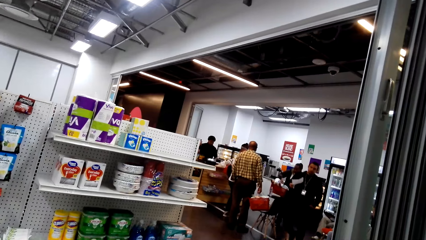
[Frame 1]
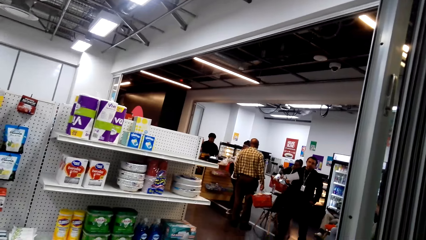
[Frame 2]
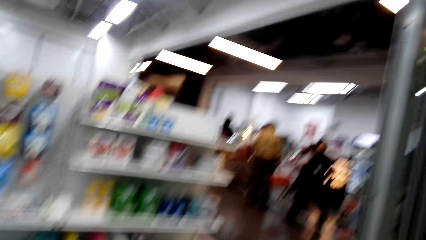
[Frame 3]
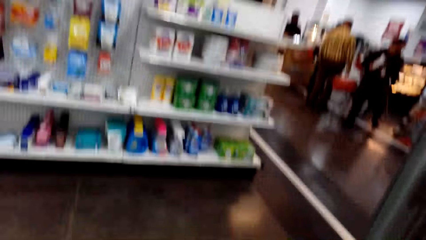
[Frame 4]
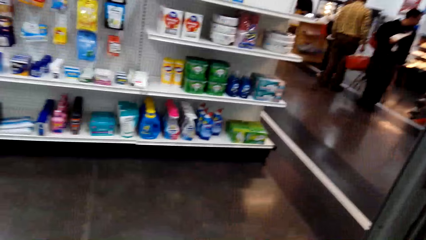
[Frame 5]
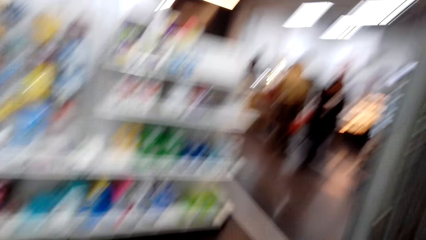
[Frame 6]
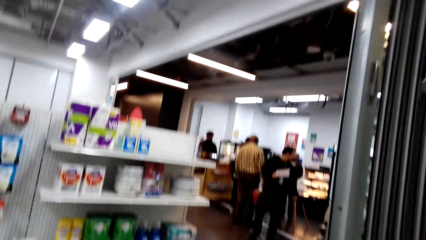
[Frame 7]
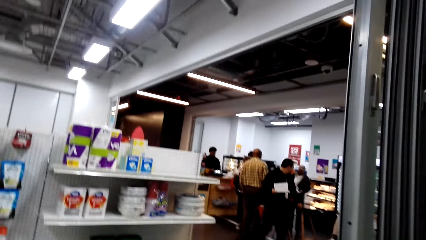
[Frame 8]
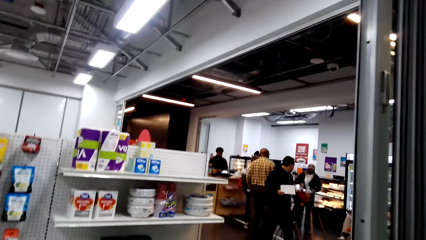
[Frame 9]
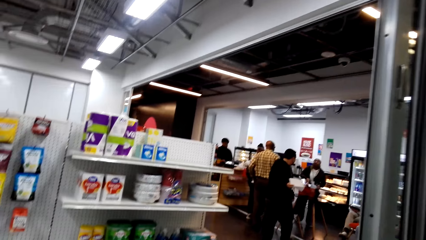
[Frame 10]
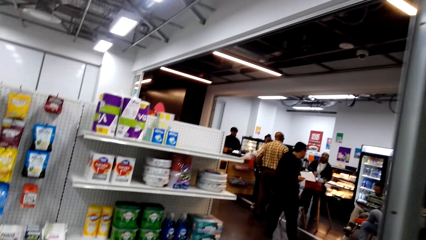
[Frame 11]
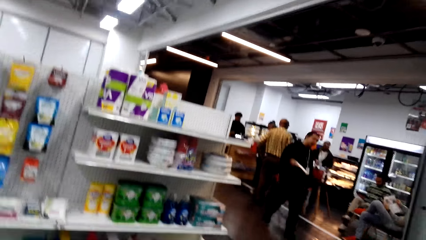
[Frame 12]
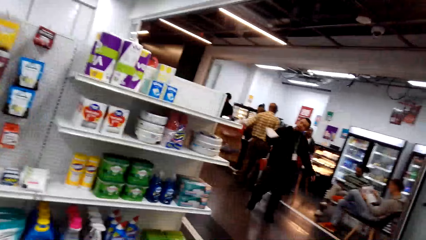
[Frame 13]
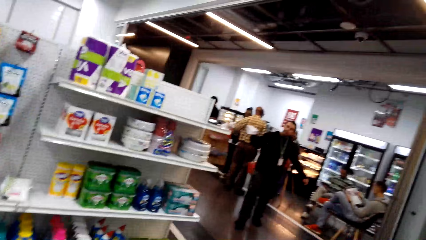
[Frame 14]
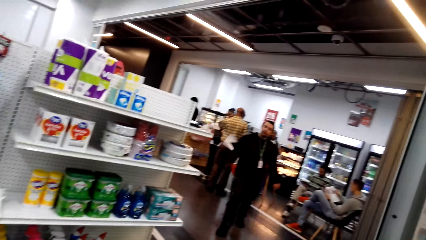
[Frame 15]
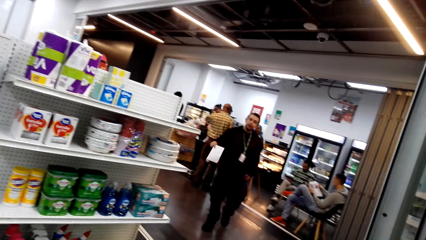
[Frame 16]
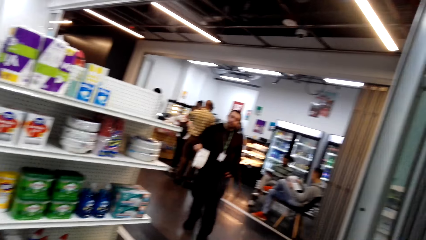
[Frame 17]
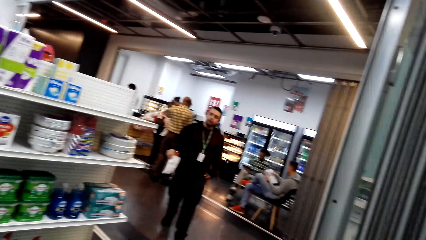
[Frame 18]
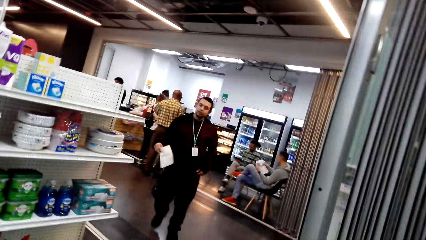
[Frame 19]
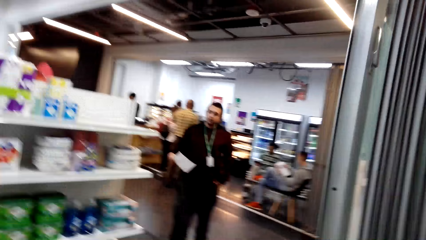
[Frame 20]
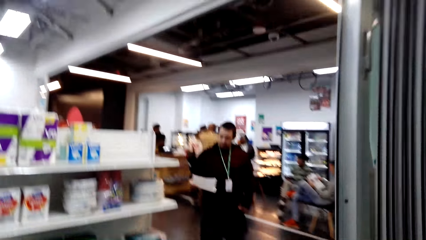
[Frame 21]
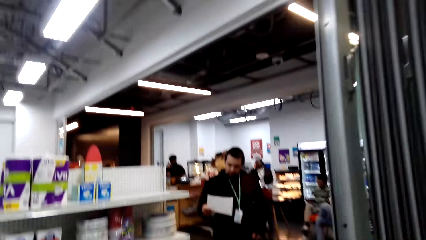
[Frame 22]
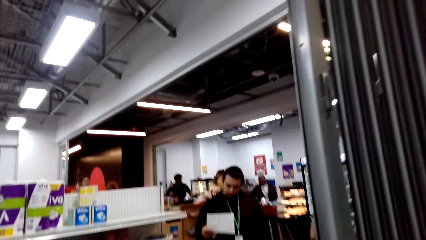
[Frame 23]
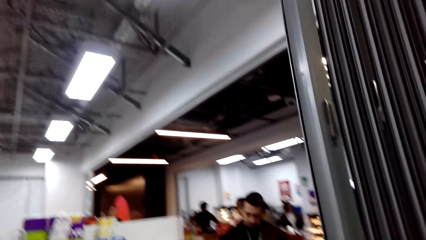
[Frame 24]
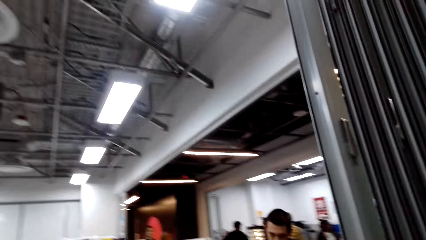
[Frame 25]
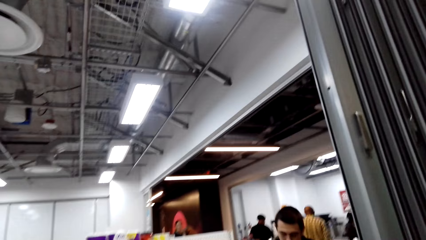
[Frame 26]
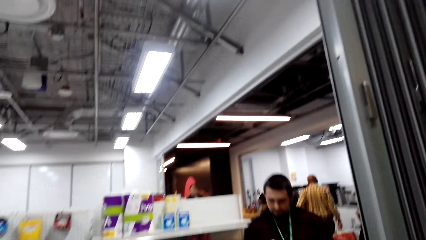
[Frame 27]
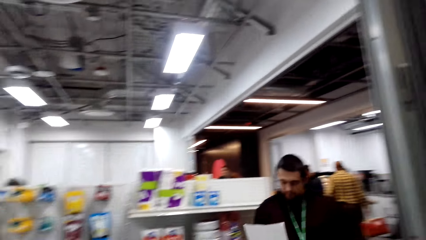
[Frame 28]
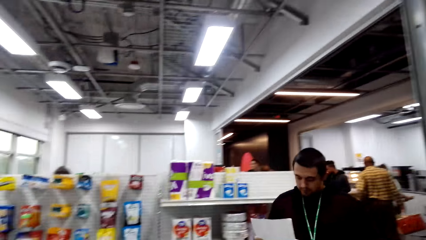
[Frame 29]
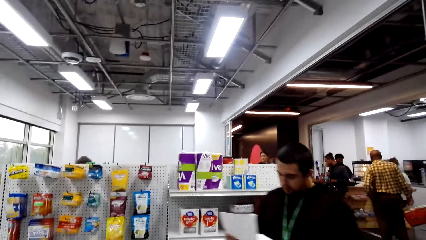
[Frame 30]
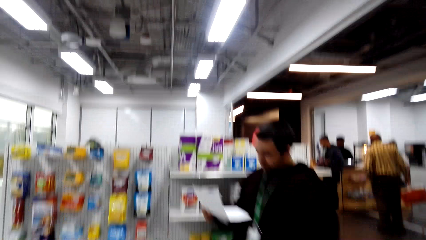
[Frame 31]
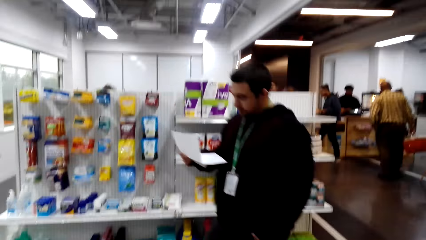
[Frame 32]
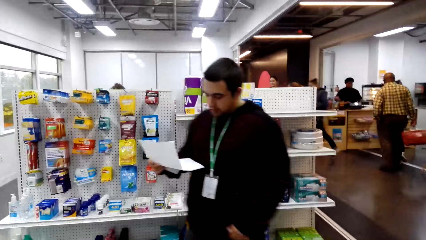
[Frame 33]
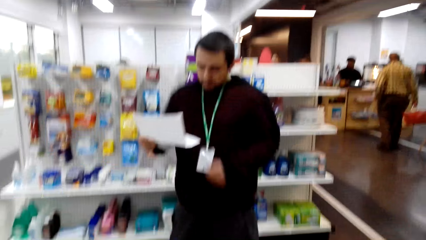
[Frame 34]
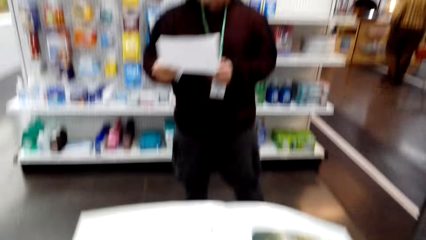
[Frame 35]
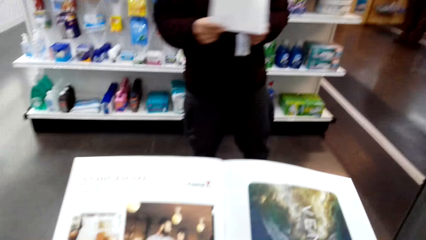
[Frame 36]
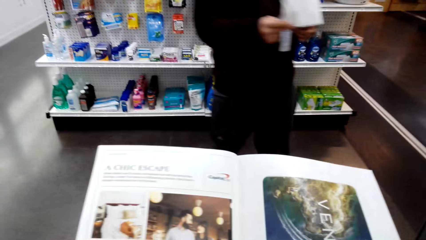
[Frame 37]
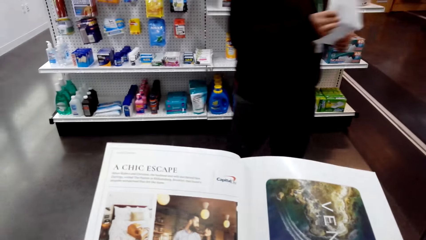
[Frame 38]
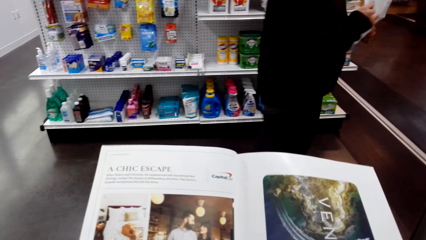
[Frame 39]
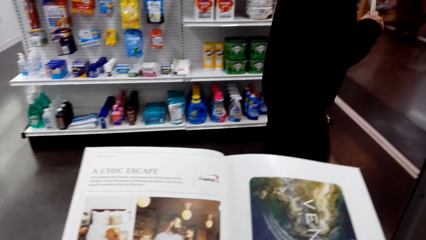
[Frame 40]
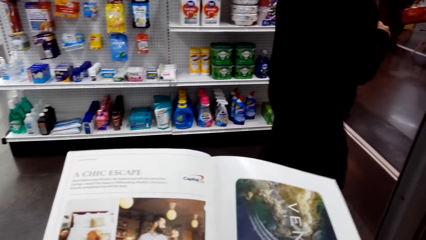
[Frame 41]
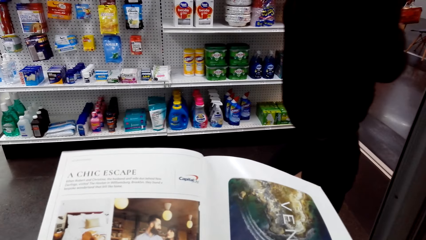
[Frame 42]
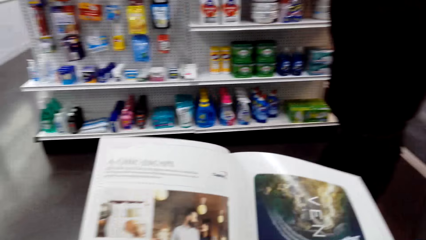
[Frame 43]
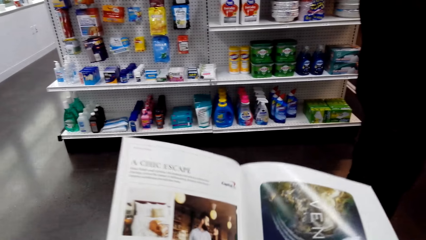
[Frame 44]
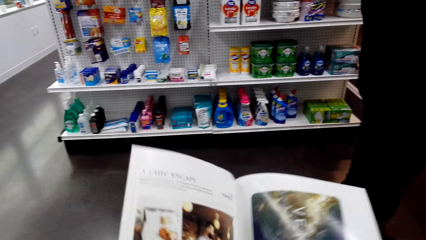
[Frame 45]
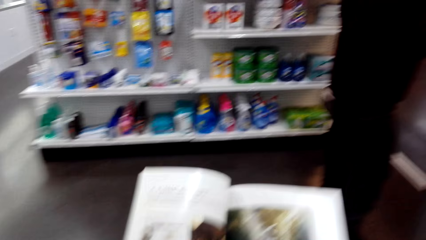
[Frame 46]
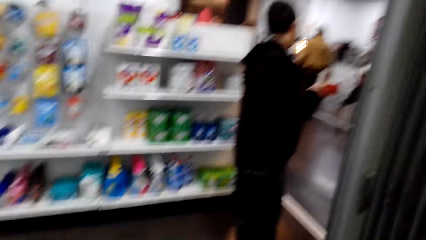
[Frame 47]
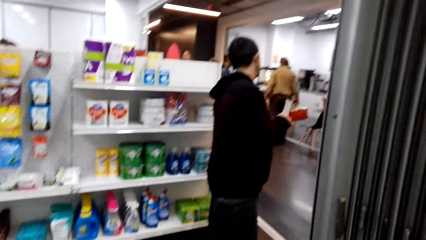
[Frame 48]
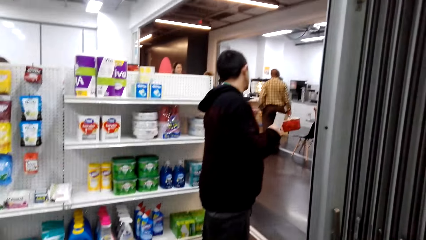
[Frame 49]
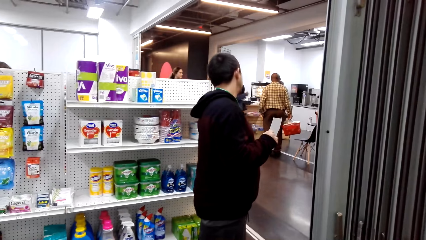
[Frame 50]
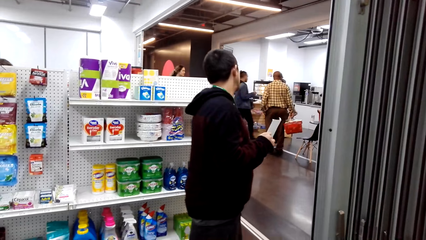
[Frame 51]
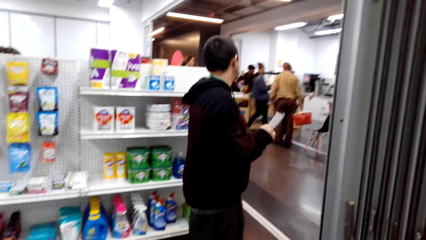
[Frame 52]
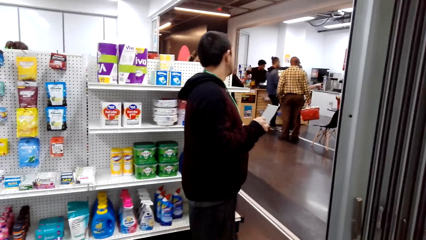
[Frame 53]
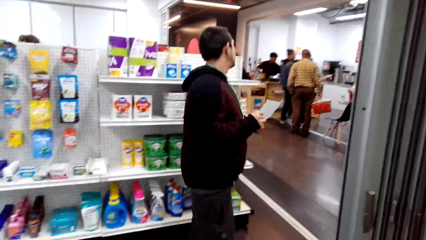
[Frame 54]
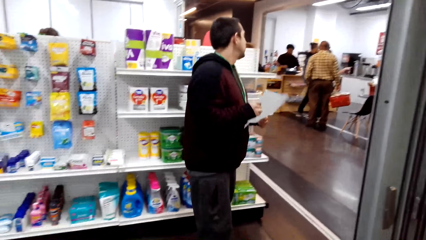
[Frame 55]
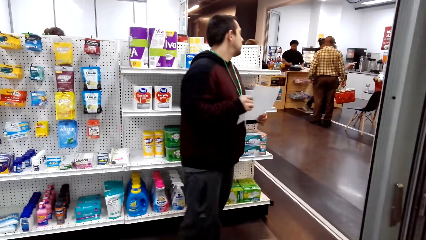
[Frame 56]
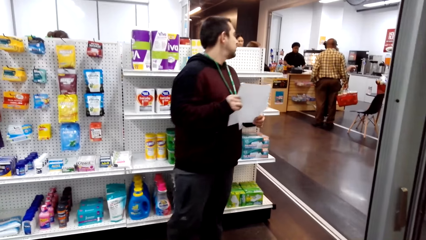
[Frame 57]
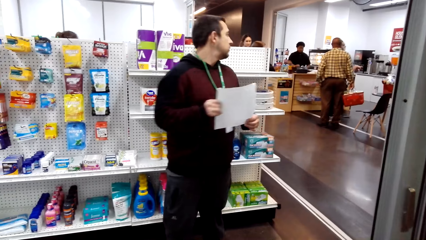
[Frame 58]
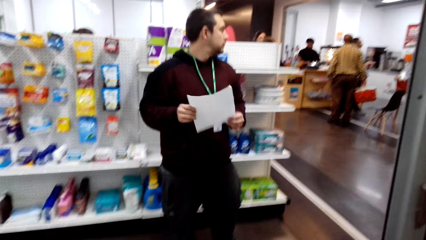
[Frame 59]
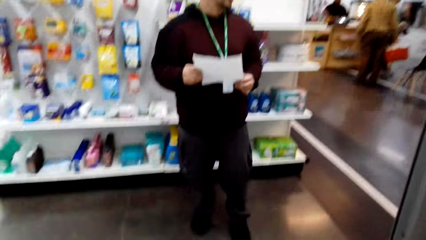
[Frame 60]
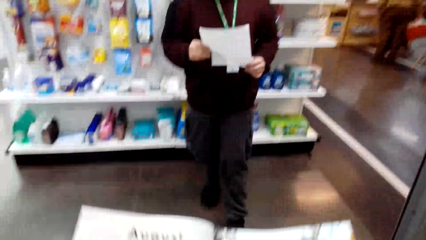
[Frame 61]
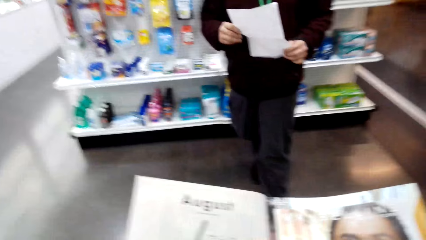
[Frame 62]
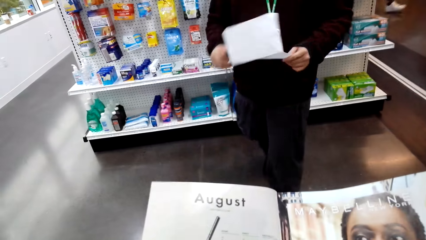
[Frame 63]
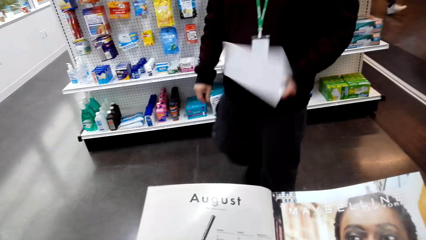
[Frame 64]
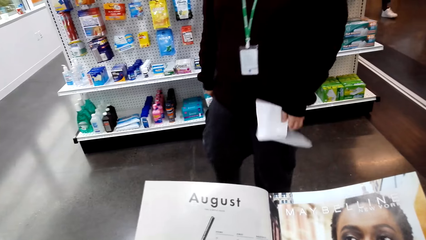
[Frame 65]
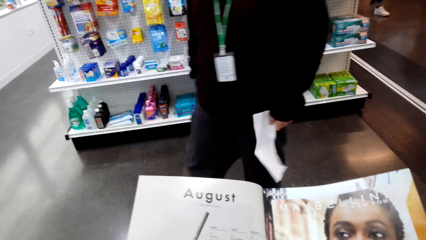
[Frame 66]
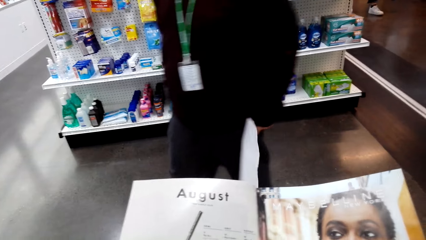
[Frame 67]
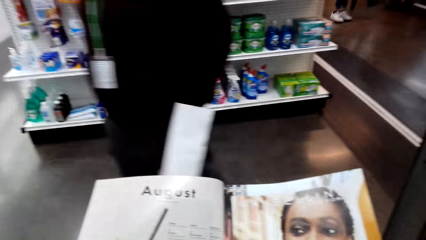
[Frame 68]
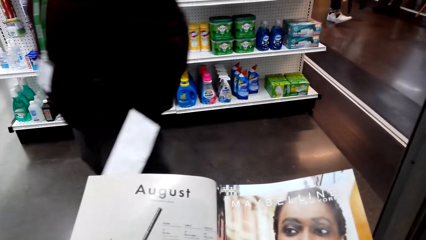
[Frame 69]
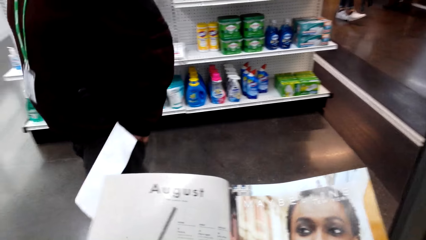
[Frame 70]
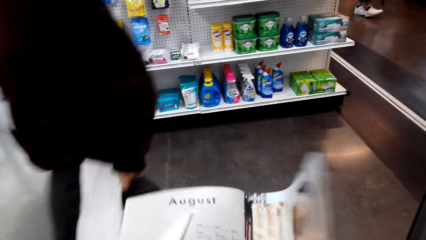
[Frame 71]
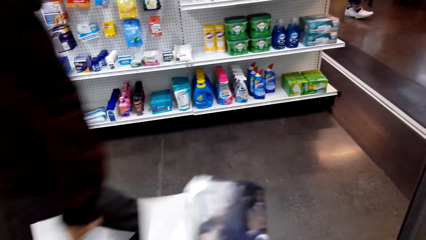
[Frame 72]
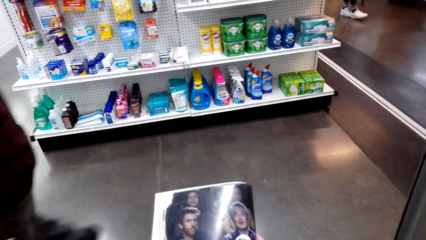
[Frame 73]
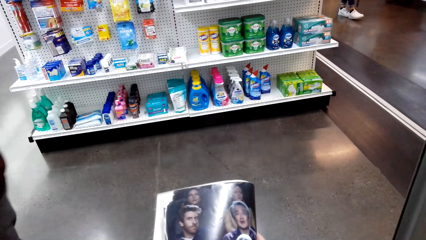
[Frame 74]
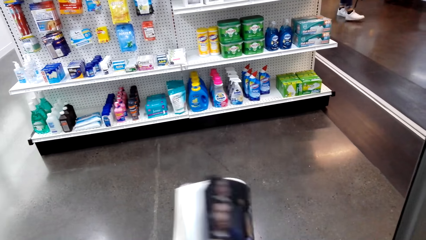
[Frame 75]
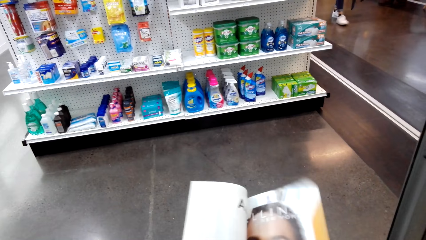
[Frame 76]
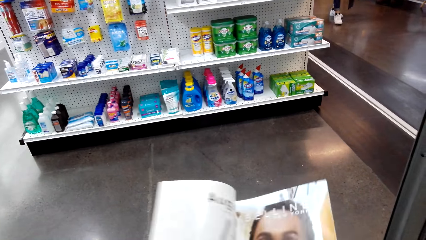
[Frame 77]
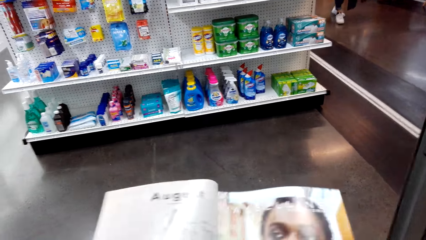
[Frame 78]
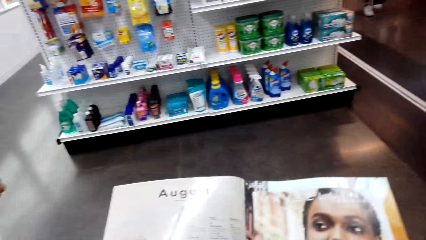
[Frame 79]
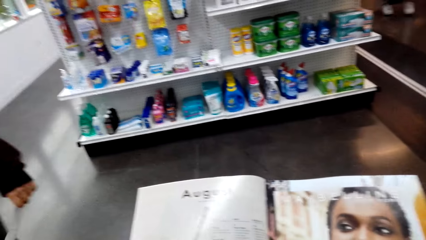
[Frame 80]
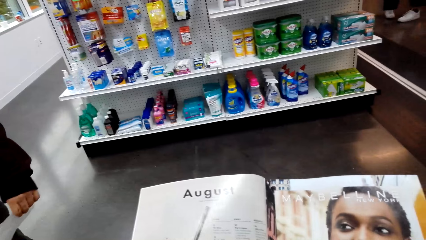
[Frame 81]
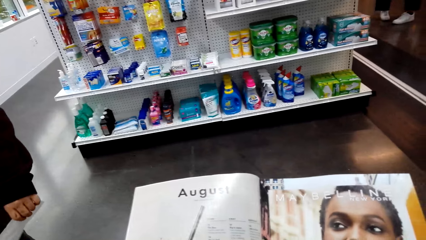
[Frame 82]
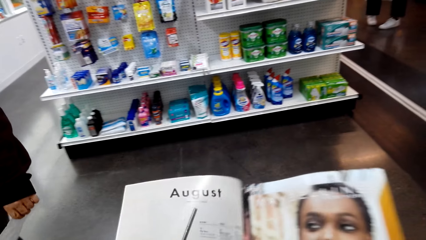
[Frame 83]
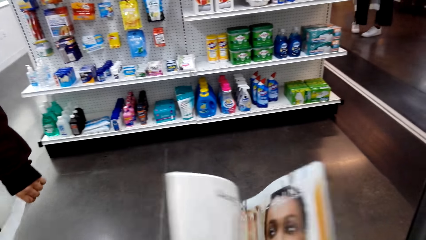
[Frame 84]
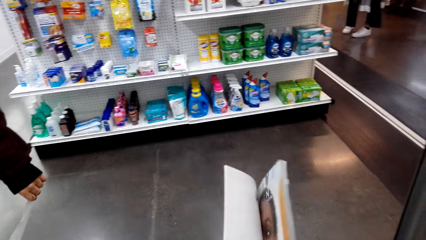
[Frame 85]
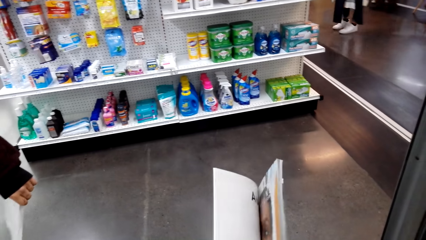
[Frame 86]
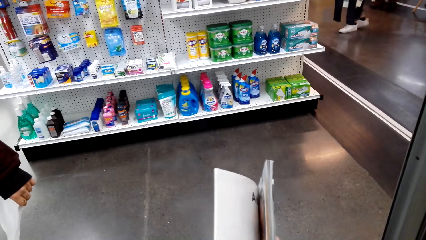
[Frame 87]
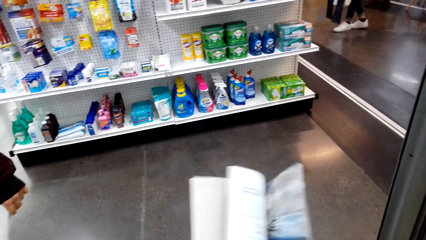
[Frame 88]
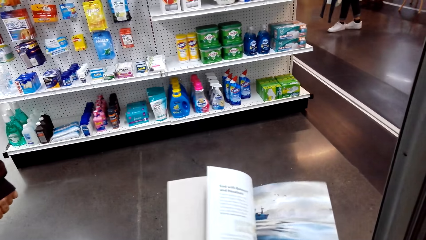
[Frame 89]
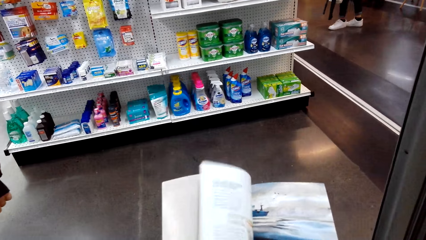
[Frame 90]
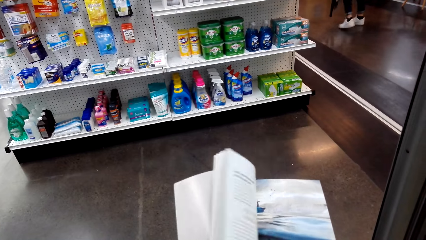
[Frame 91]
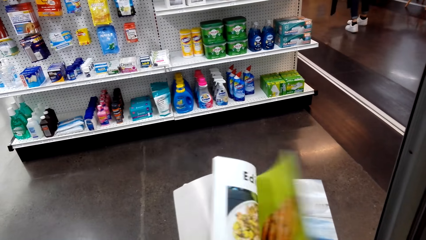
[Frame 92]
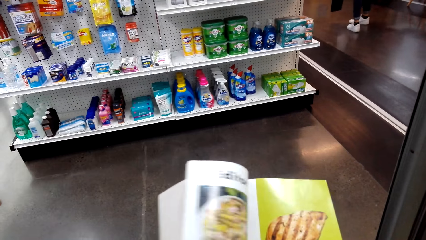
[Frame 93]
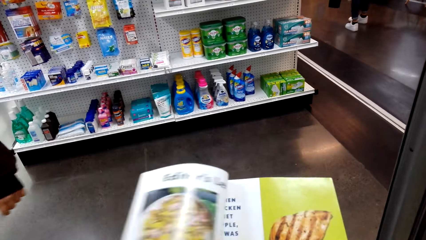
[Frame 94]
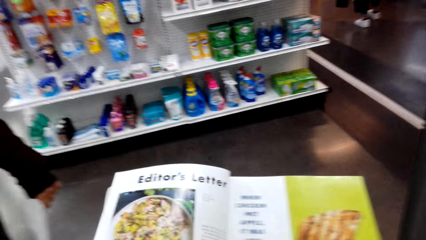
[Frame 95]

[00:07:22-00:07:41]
A man walks towards the camera wearer. The camera wearer looks around. They look at an open page of a booklet. The man looks behind. The camera wearer opens a page of the booklet.
